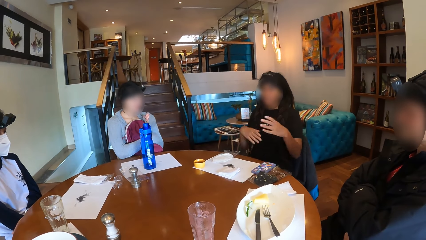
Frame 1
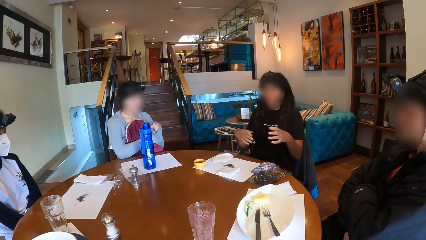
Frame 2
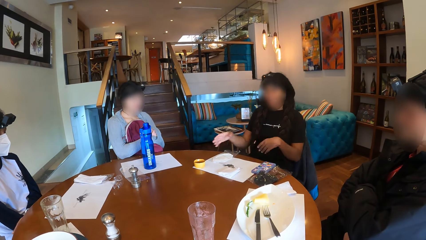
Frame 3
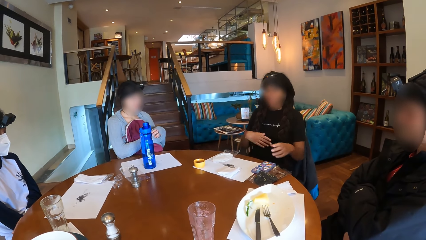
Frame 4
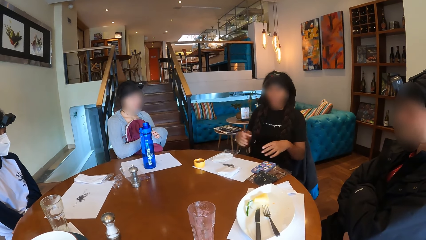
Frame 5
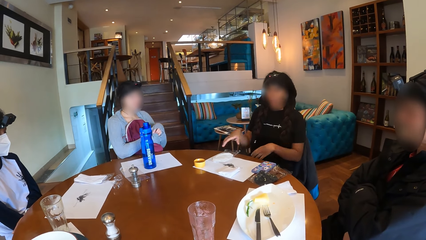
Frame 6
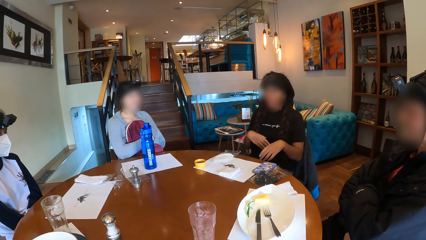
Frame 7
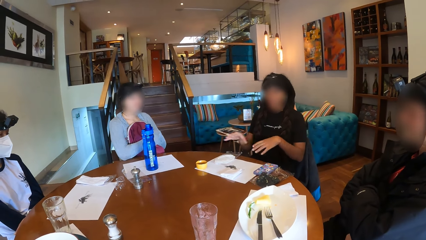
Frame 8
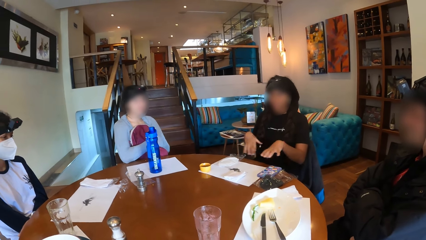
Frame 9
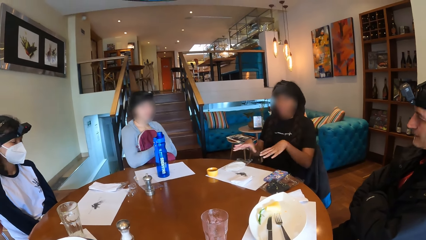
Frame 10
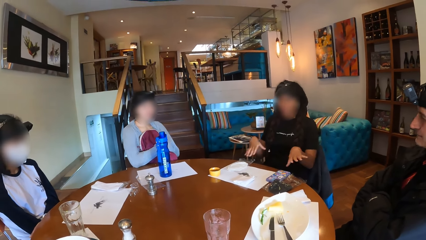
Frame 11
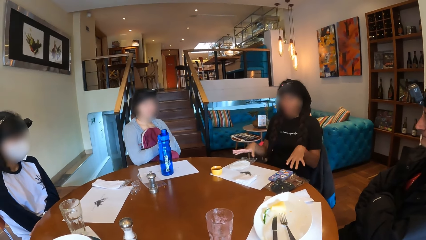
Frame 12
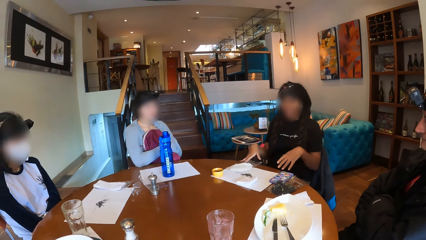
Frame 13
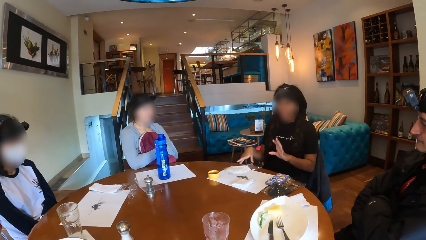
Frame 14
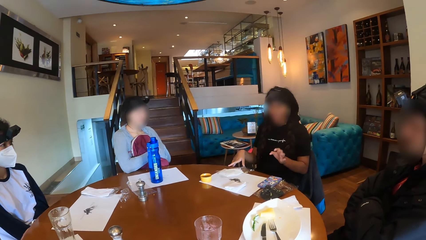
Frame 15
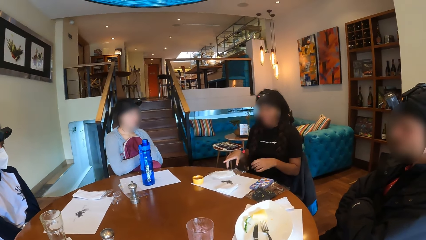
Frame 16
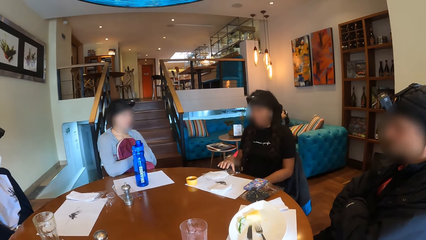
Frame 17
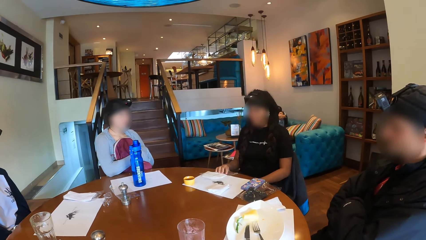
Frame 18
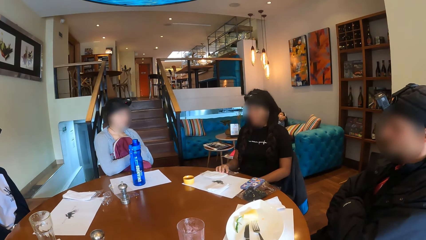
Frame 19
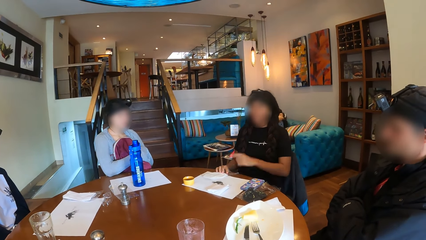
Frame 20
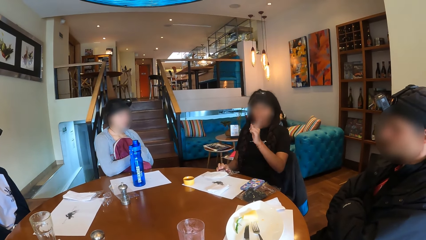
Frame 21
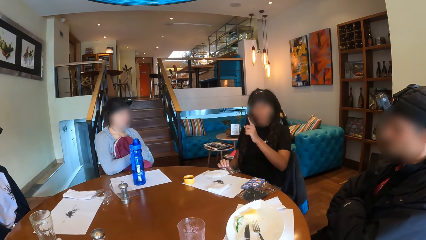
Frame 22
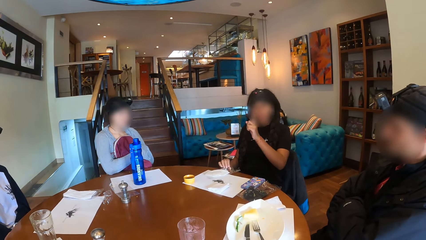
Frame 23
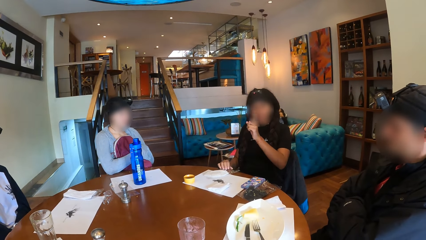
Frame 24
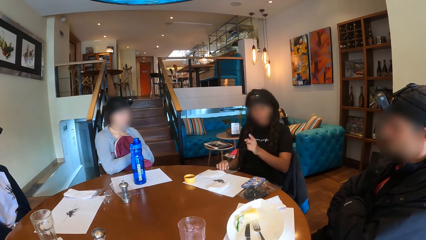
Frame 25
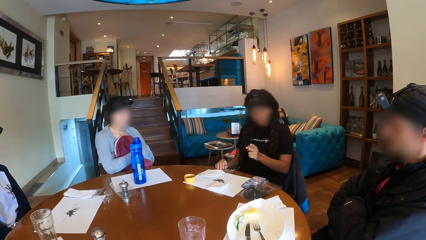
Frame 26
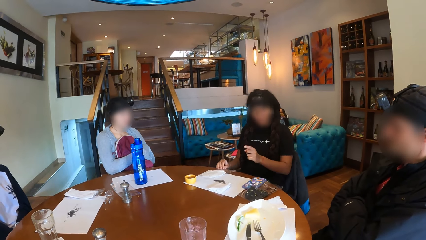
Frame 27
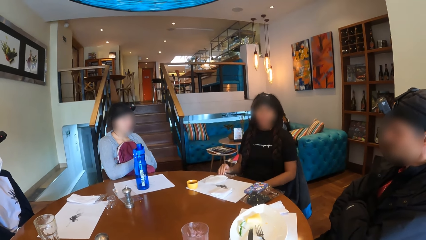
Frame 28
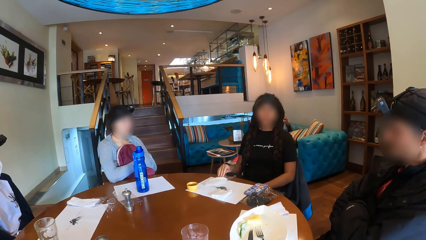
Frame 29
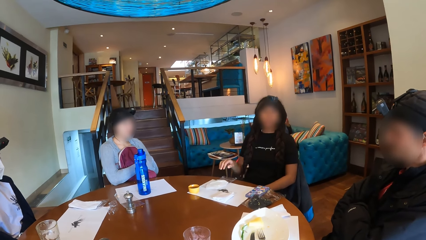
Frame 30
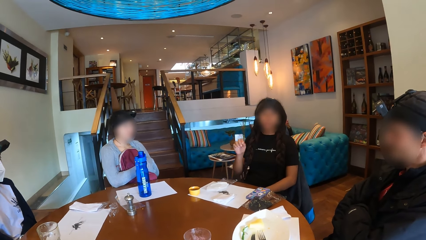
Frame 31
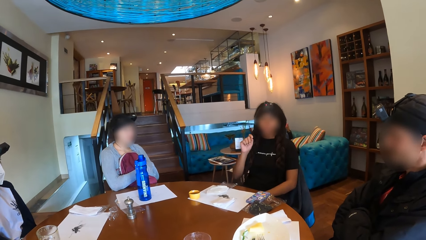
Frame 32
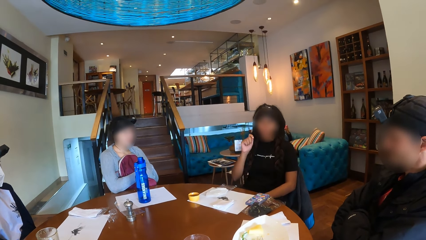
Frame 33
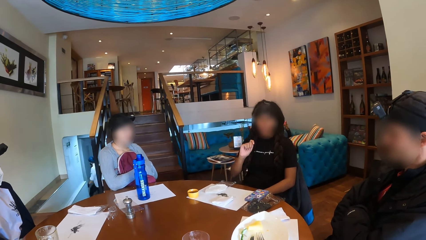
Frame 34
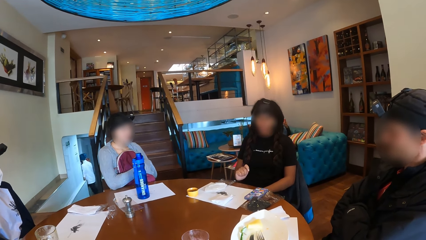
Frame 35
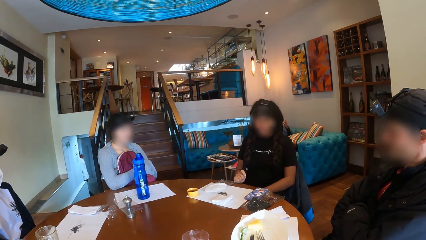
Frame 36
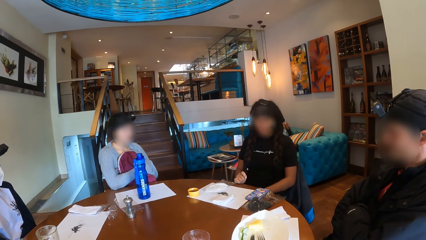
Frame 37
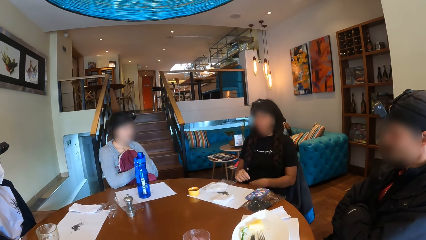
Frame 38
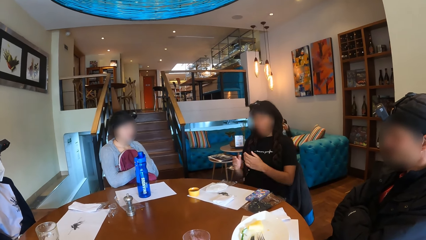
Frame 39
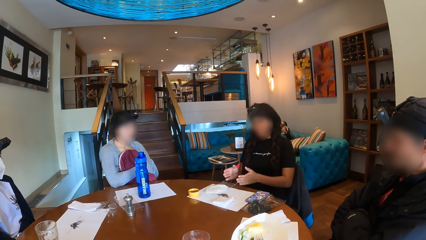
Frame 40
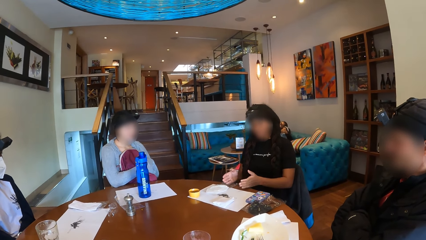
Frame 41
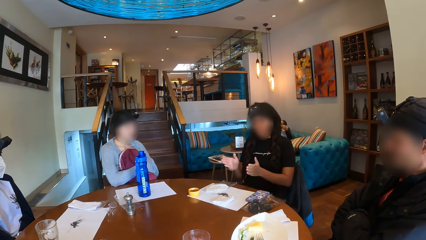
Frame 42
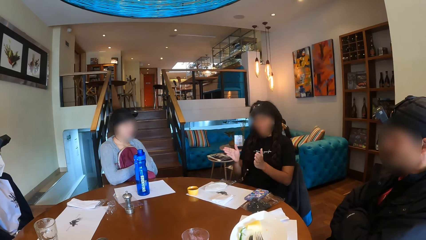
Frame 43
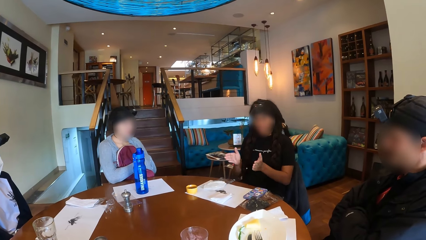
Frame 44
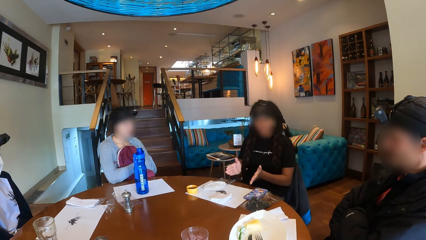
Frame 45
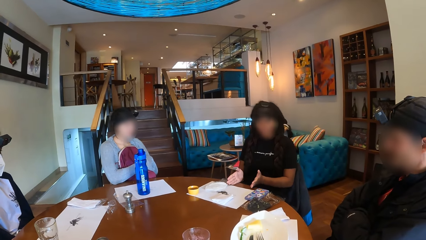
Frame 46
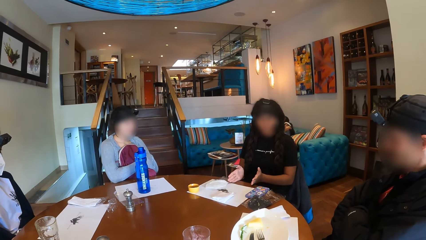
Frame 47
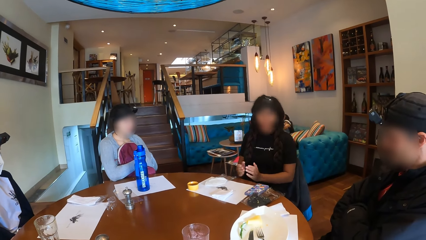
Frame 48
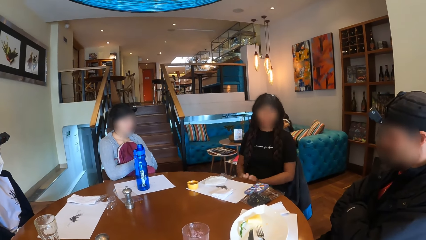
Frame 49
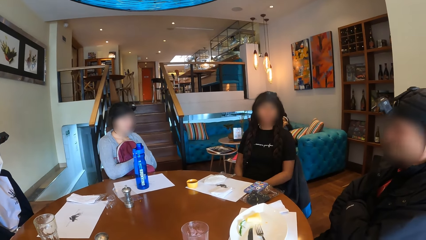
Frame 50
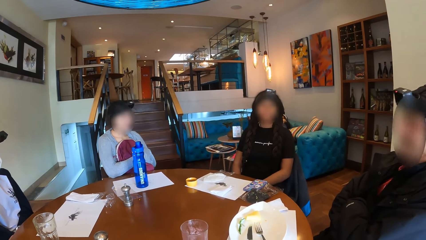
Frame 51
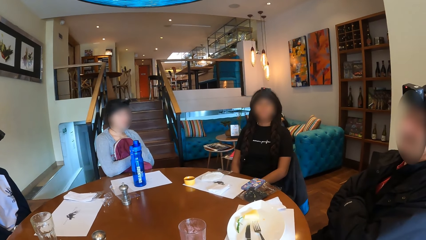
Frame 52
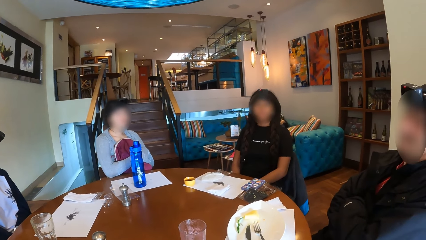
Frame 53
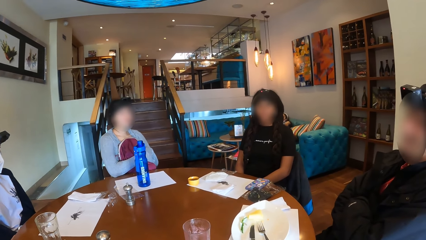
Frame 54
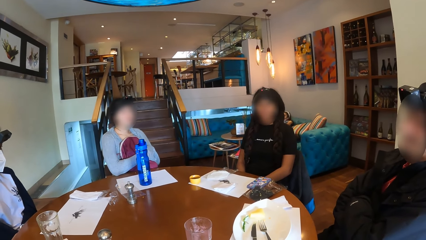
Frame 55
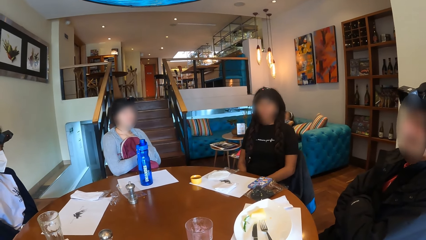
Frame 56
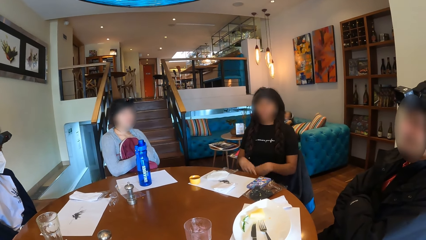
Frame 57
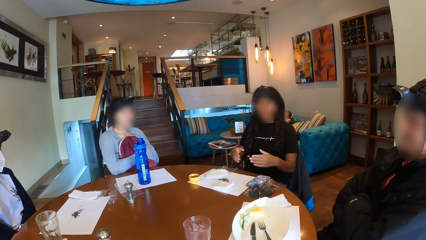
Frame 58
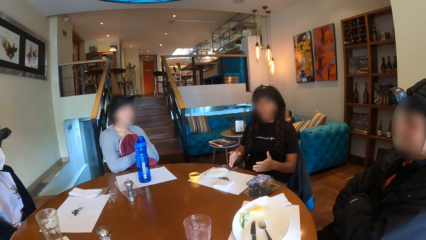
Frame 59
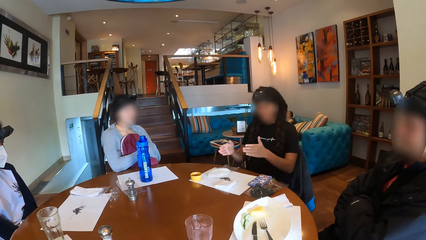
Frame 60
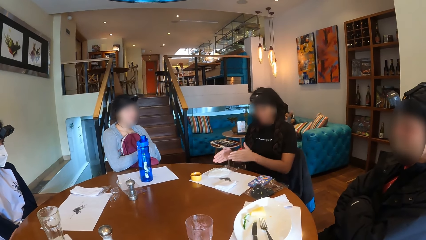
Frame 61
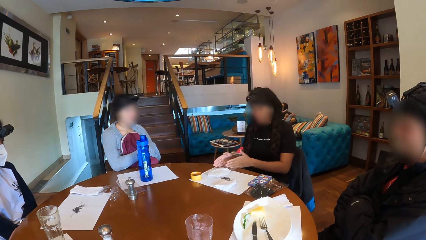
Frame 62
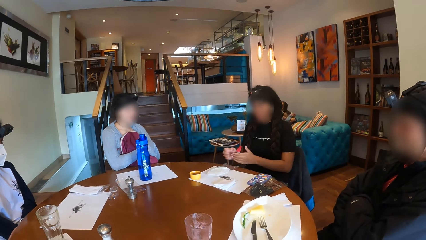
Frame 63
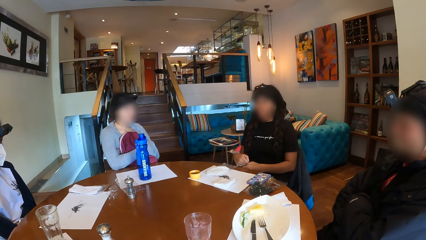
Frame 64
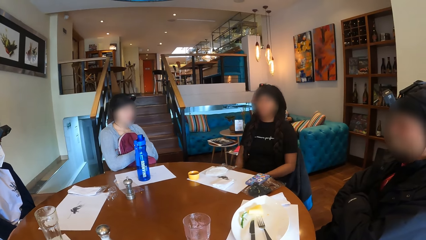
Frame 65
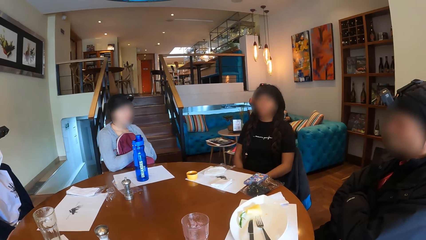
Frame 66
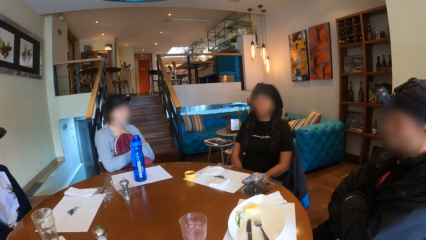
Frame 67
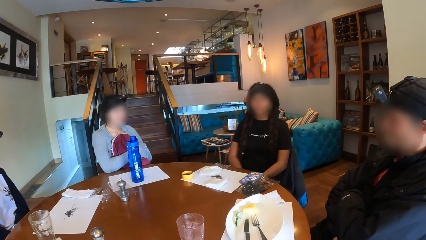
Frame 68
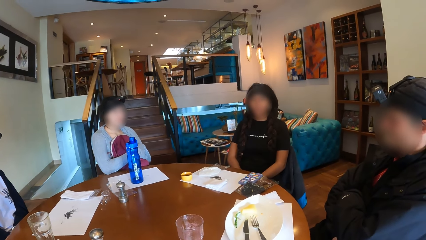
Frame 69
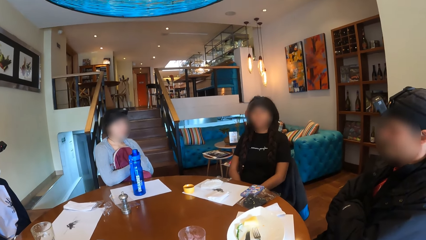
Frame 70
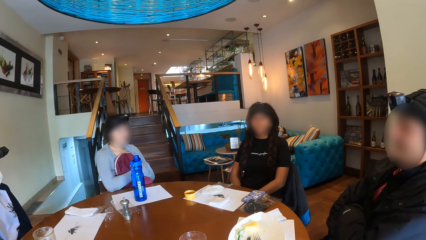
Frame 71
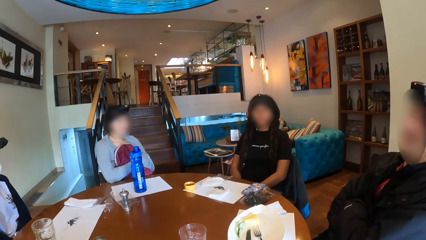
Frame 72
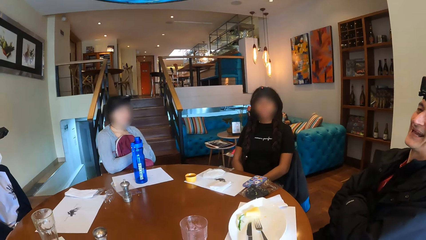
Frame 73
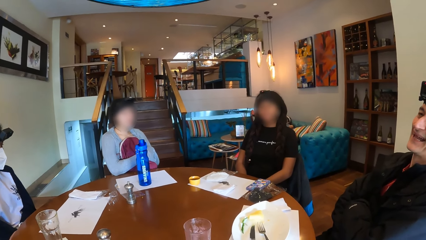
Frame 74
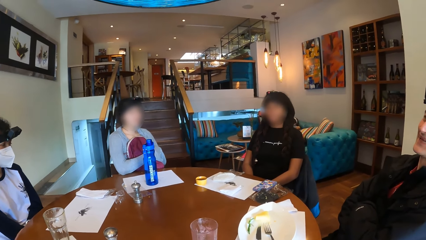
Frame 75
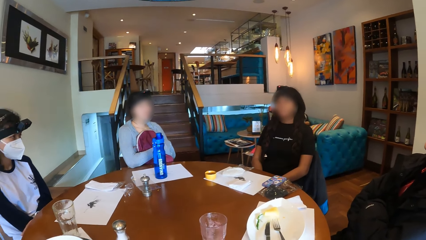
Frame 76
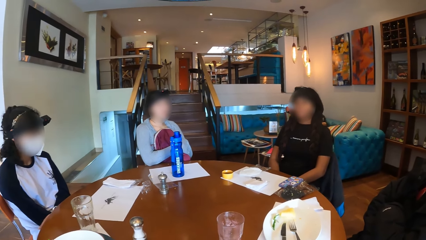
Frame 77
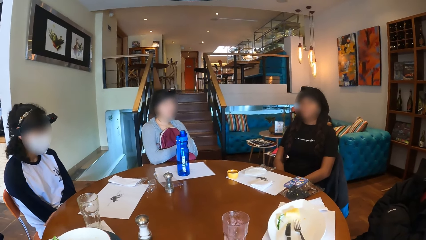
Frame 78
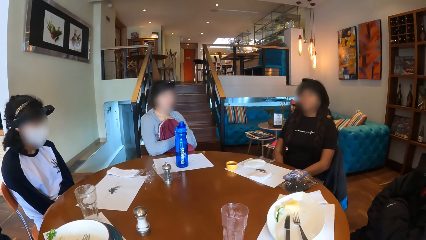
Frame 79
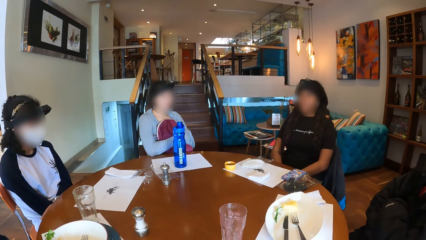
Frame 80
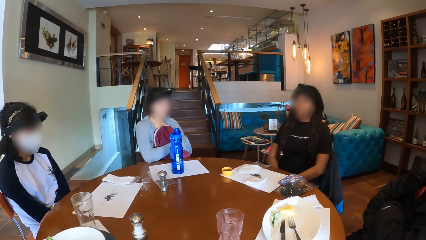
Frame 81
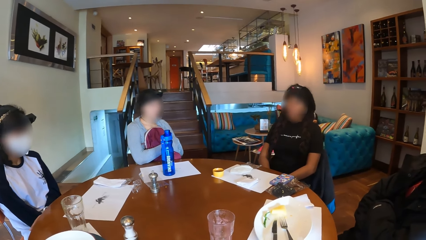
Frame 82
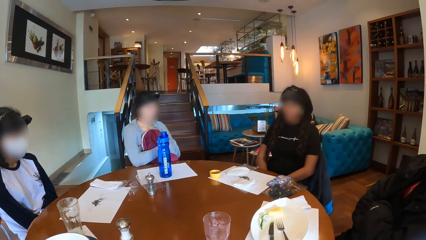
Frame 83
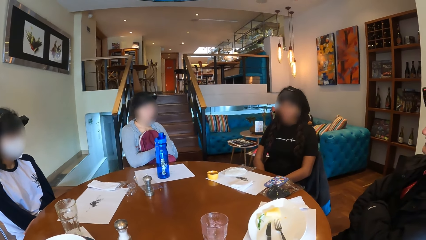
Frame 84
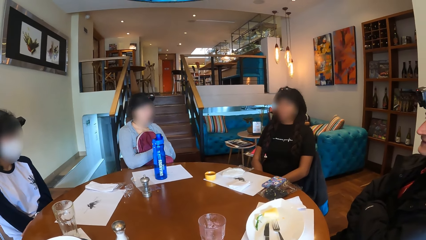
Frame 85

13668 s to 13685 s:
A woman uses hand gestures. The woman touches the cellophane and face mask on the table with her right hand.
